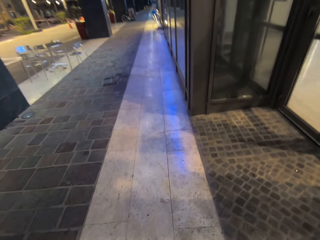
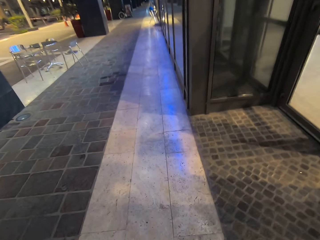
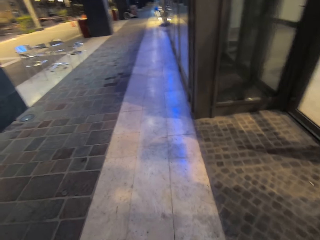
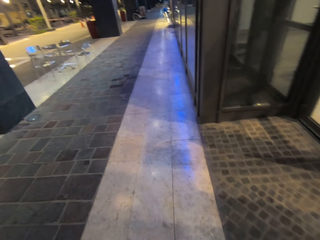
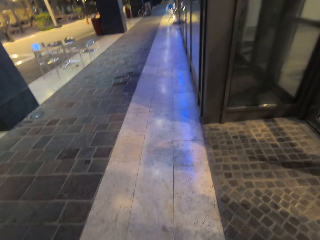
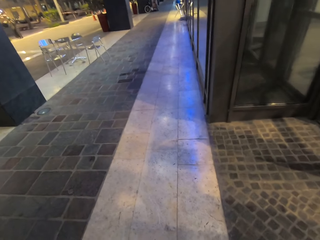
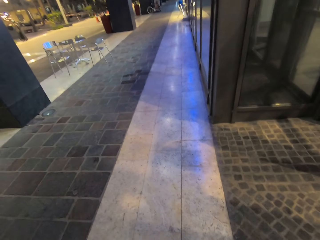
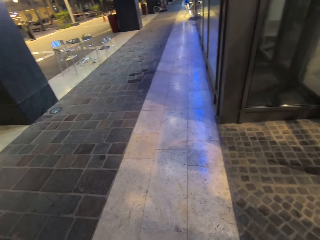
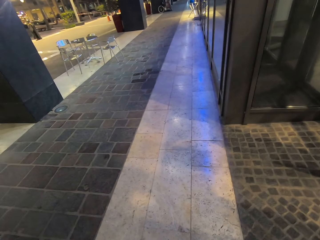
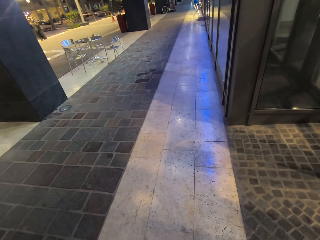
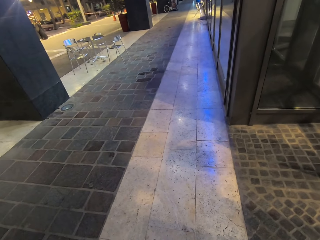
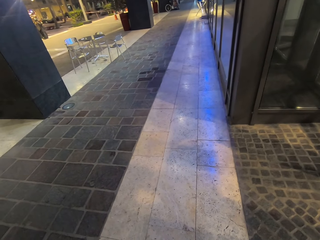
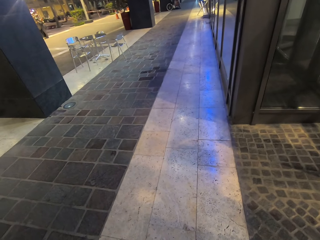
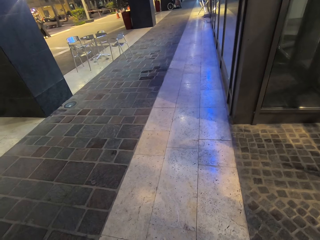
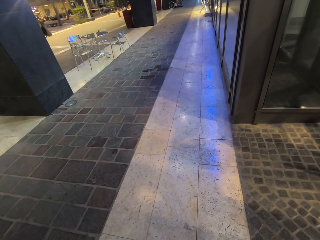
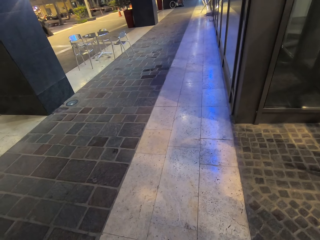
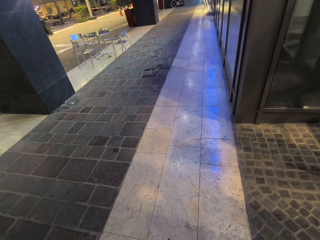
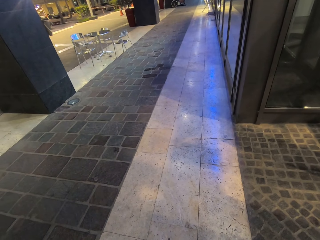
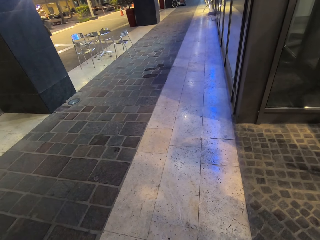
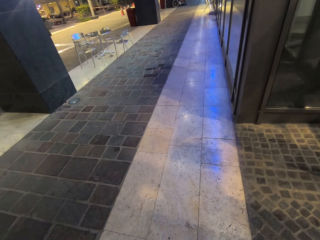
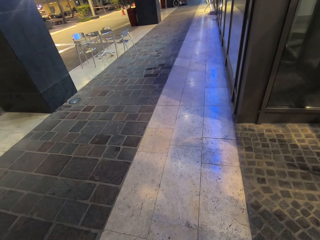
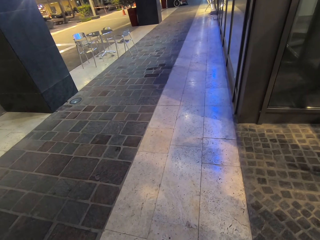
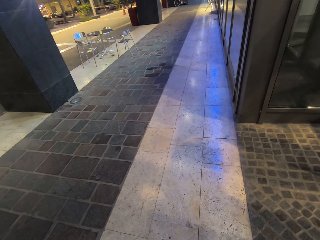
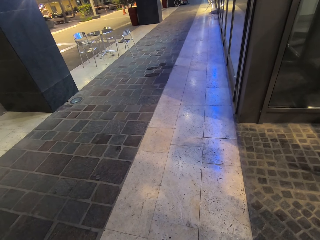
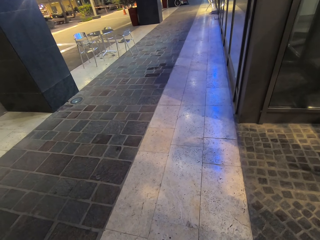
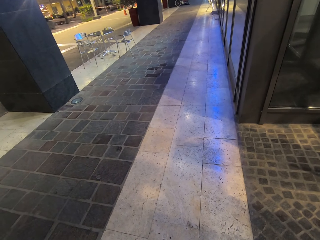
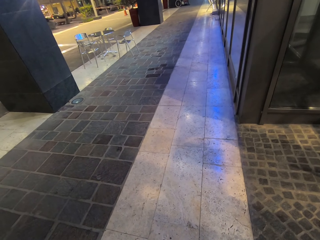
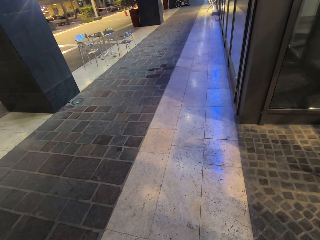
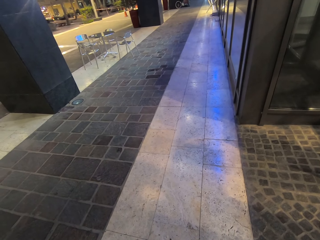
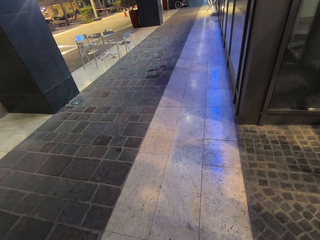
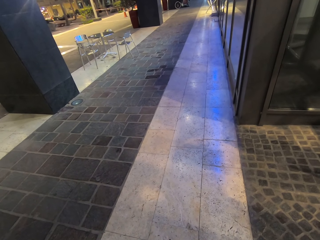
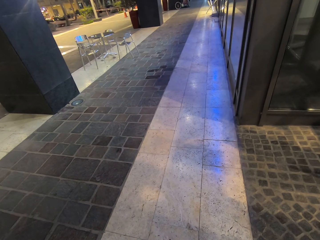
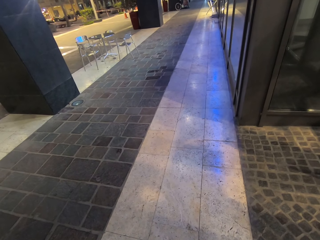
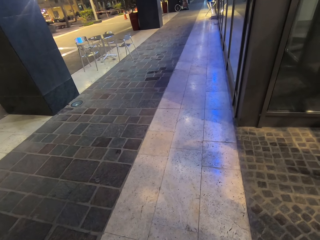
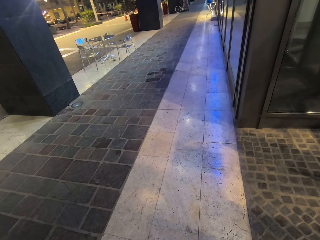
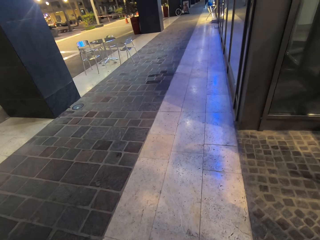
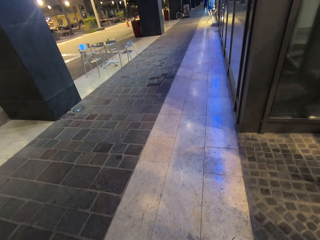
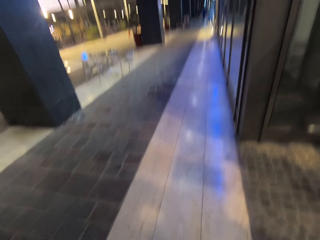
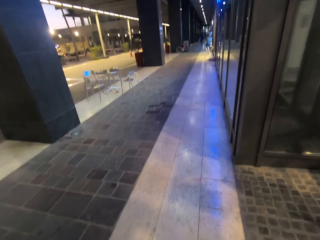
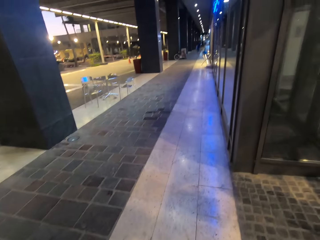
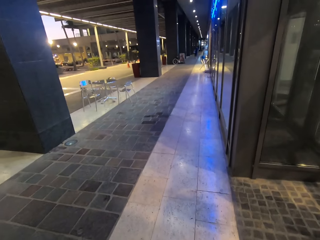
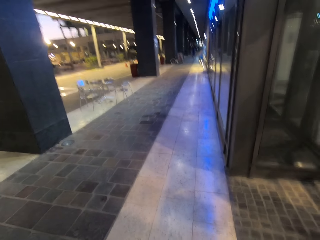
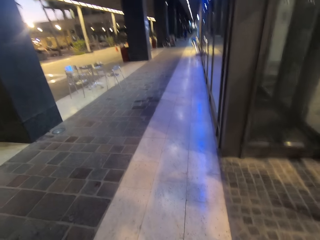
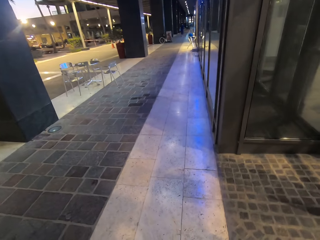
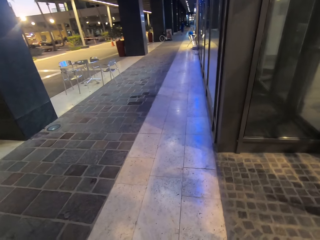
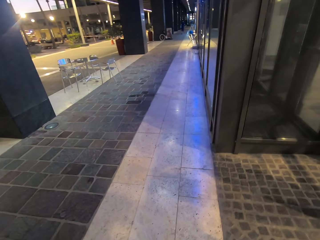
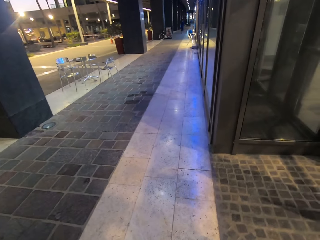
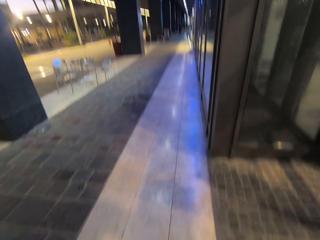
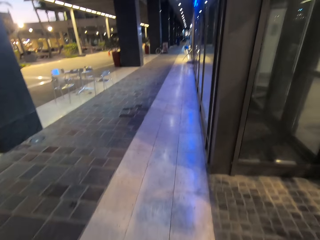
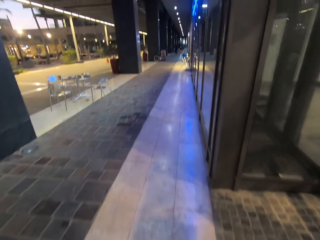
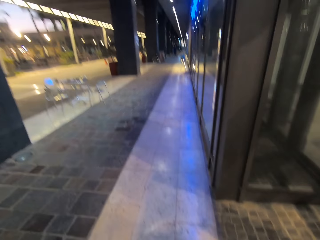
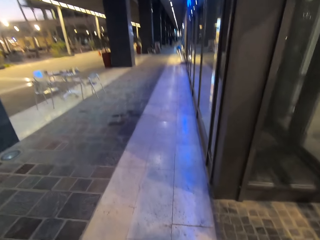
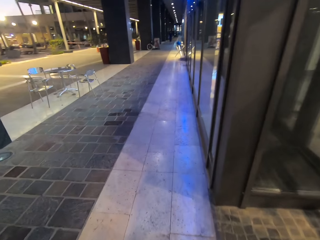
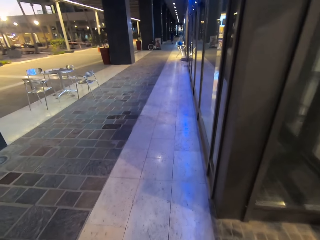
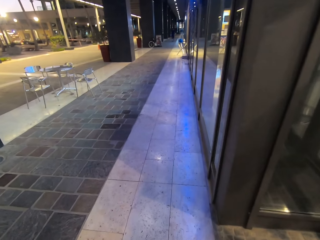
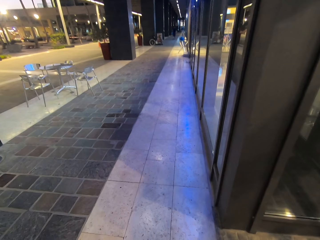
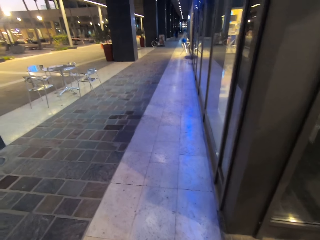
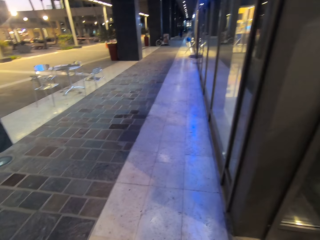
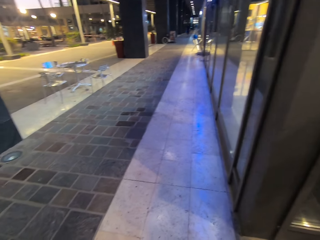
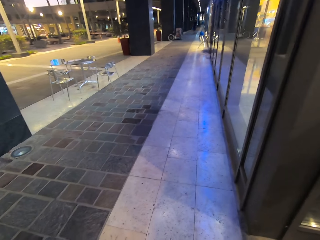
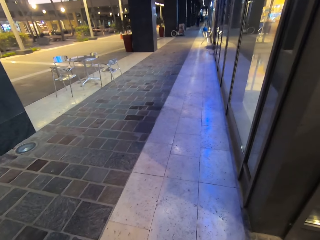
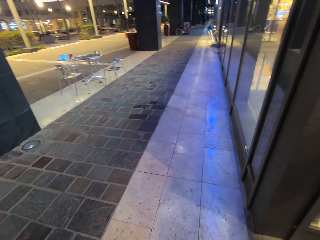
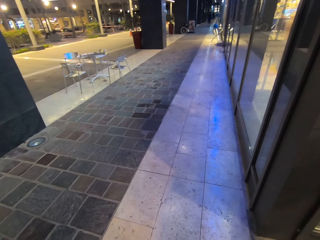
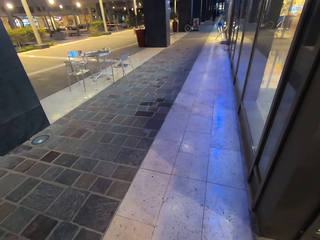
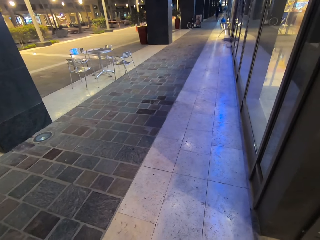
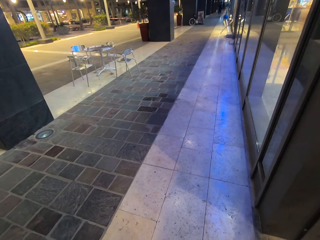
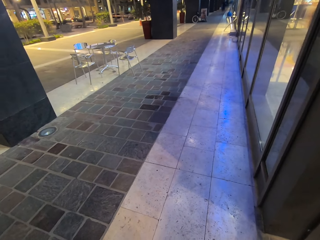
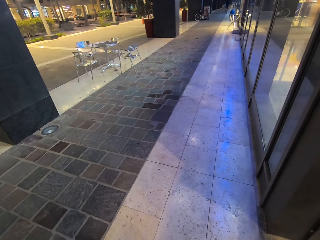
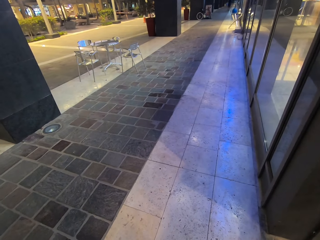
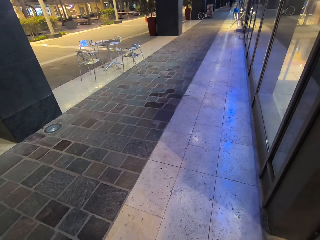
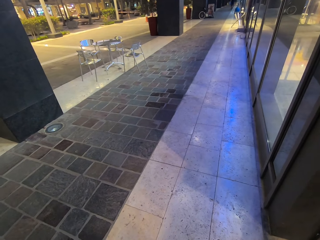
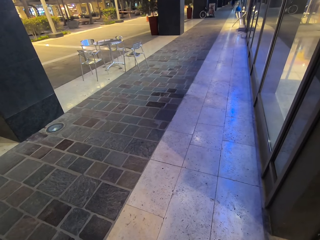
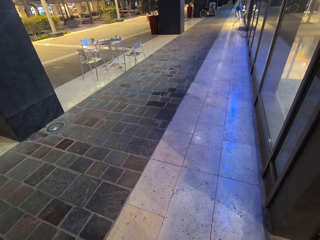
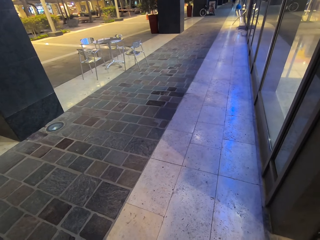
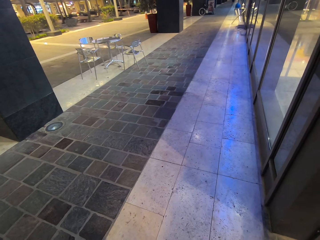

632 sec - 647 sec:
The camera wearer stands on the sidewalk. They look around. They walk around the buildings. They use a phone.

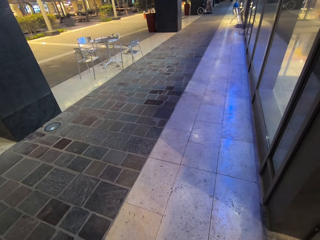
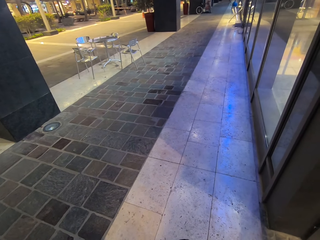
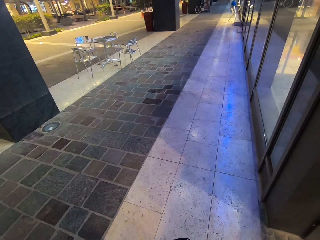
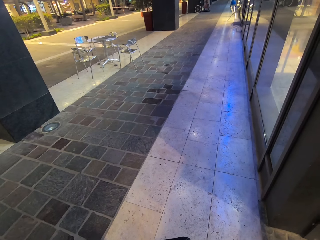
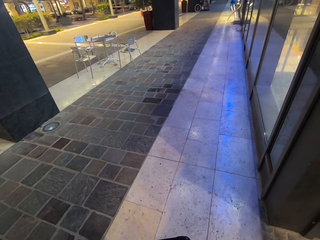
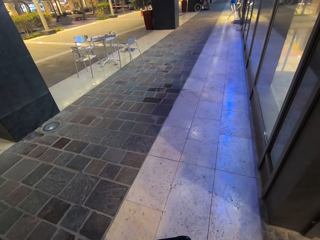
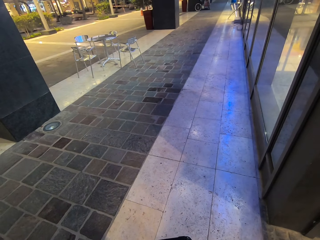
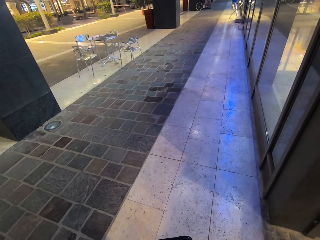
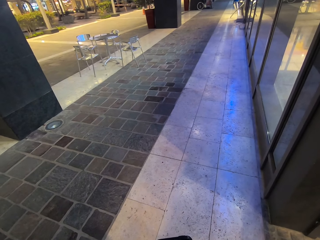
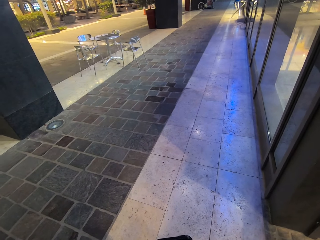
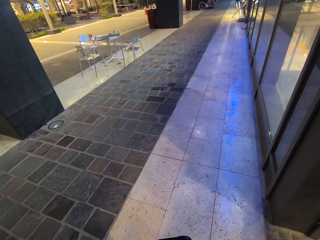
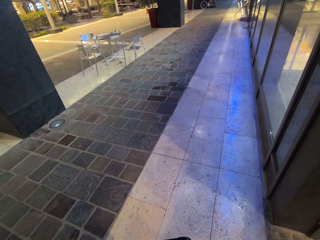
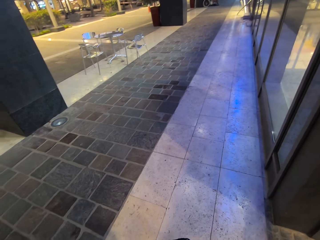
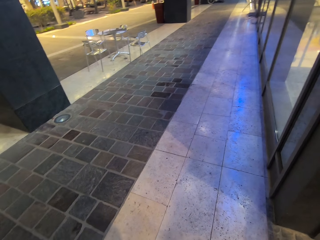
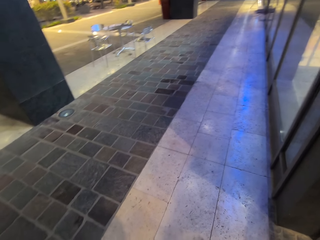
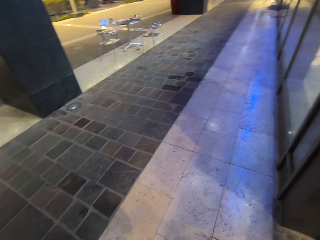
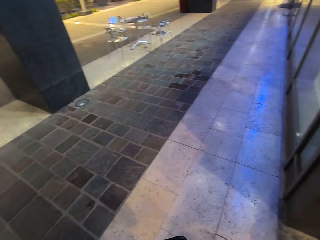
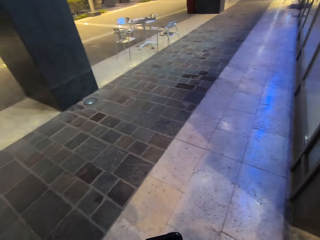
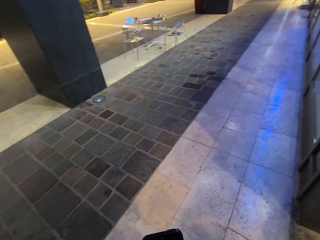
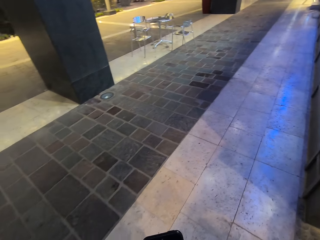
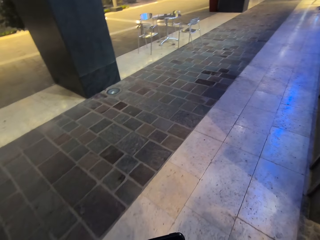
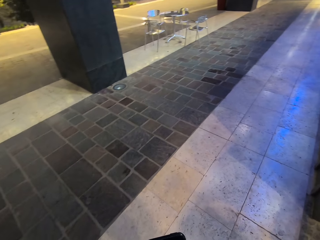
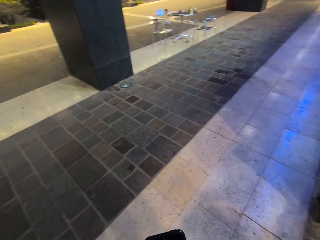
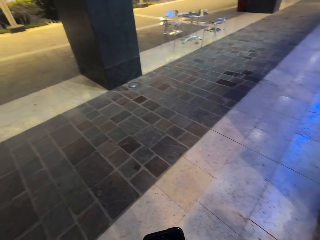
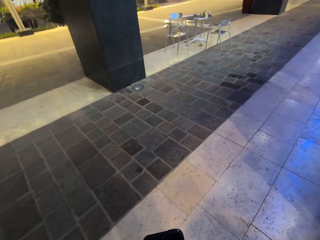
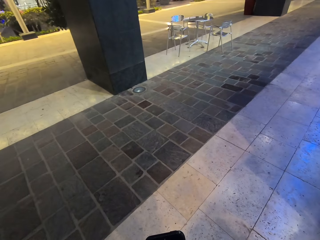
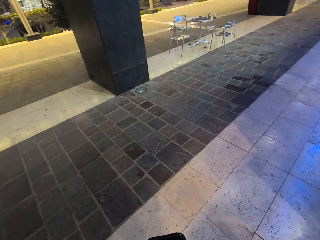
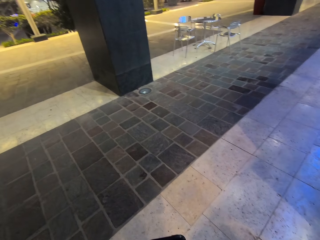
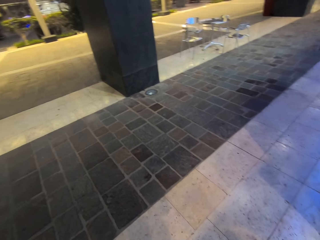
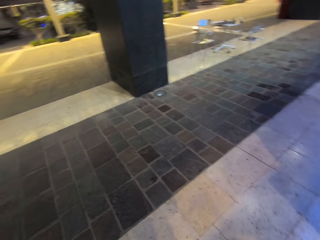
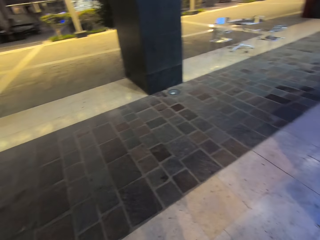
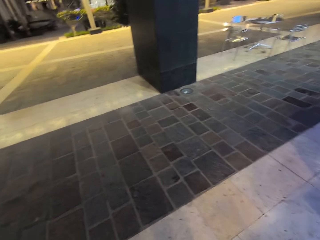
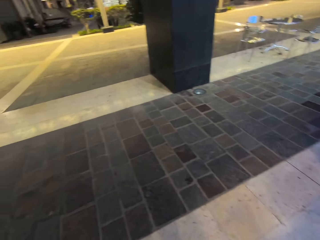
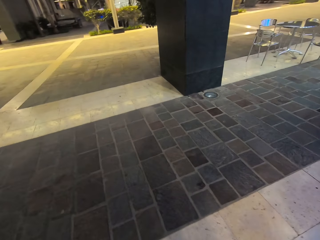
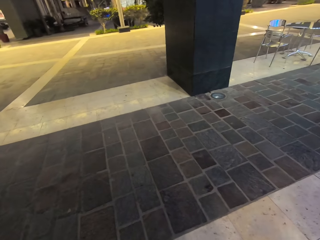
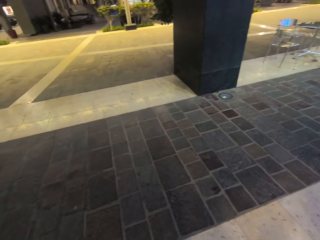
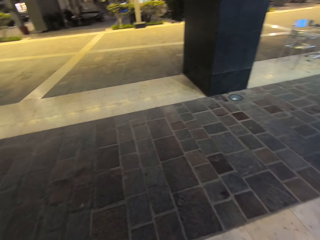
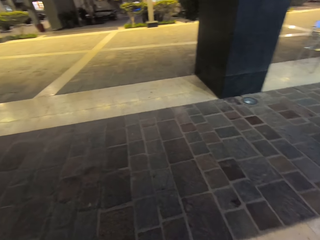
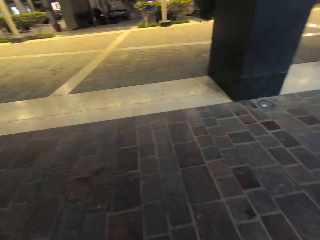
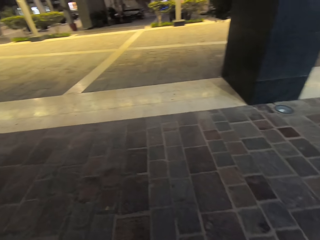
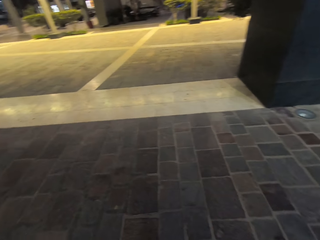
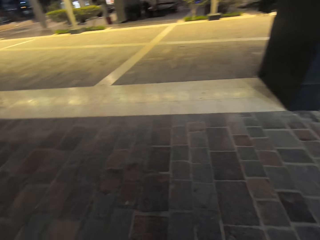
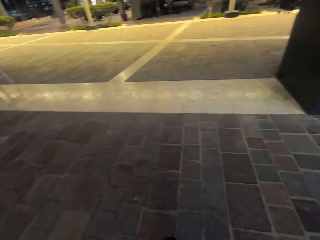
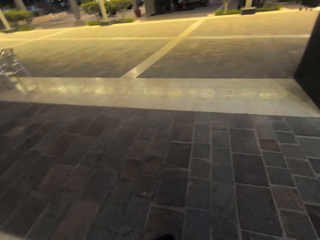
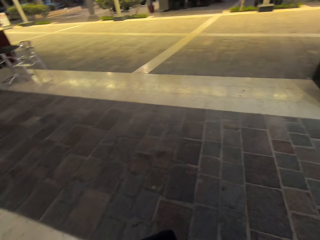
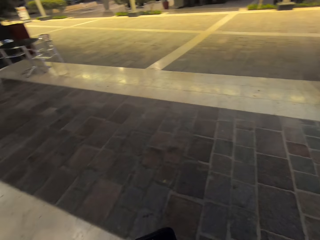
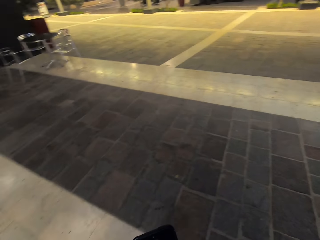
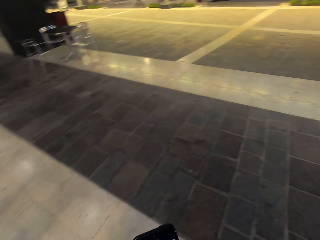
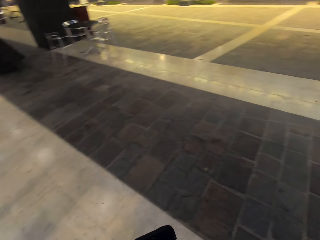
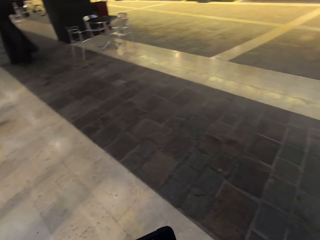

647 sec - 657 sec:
The camera wearer stares at the phone. They turn around. They use the phone. They turn around.
